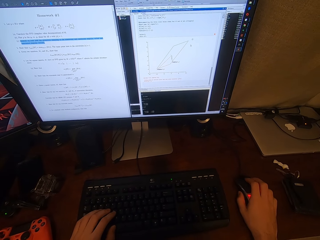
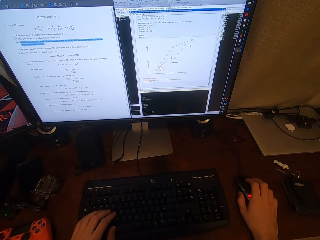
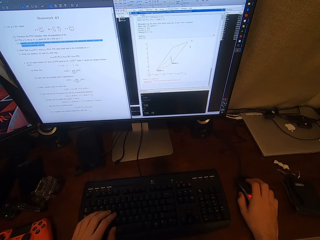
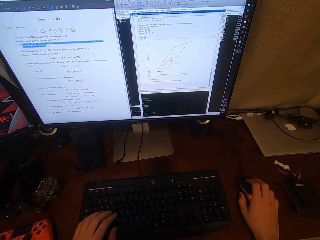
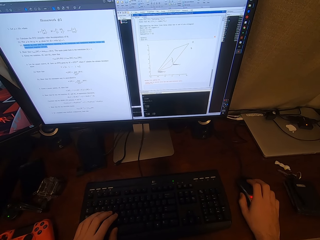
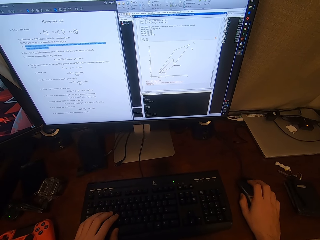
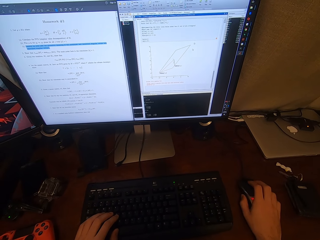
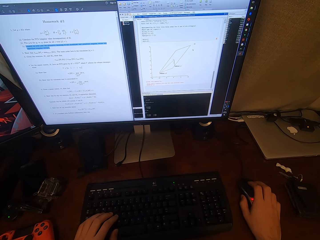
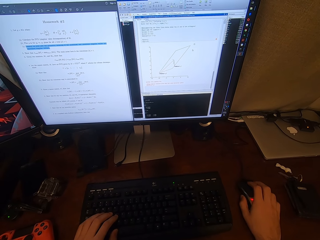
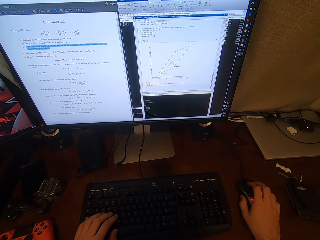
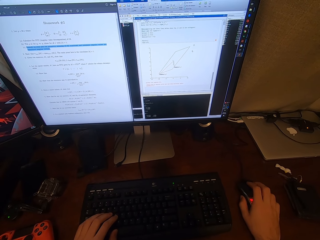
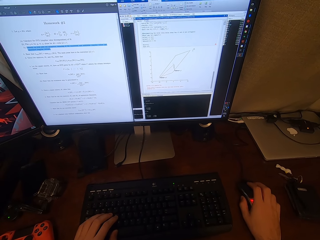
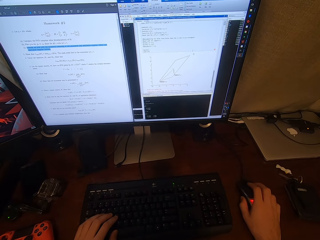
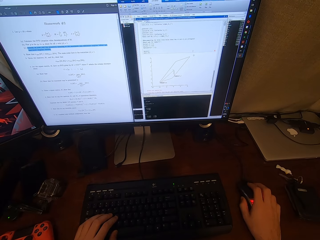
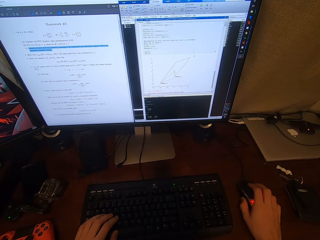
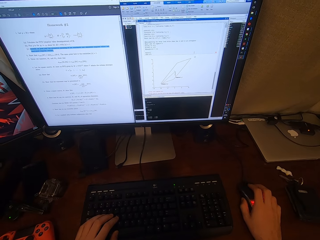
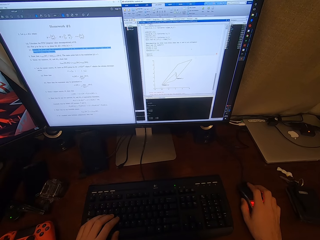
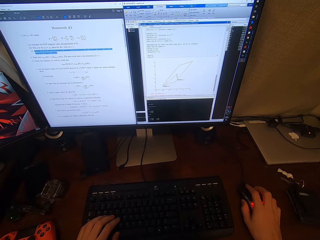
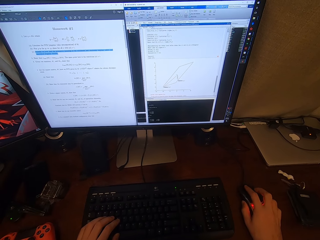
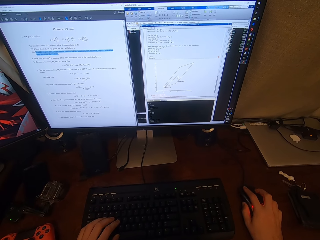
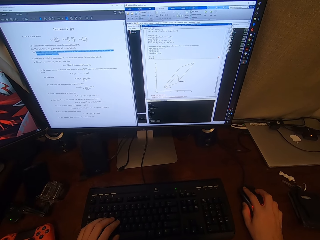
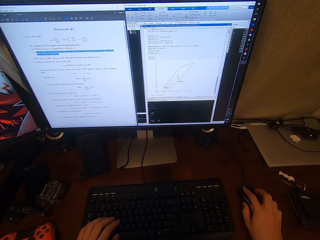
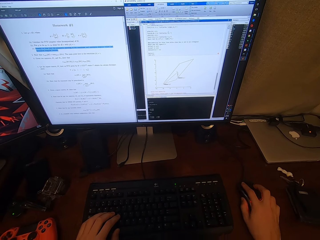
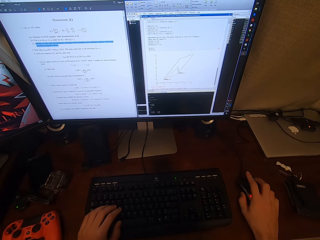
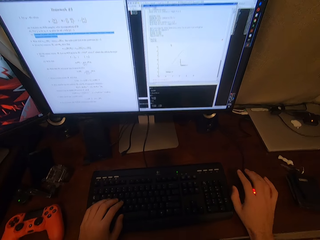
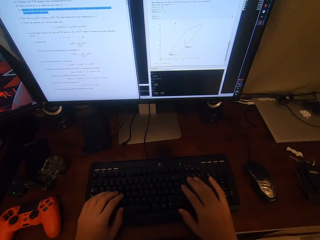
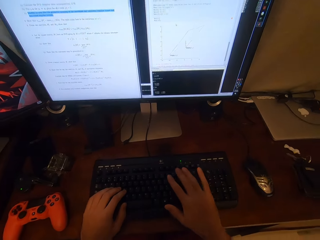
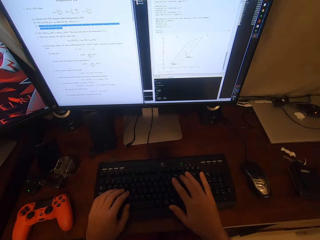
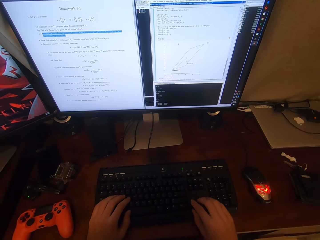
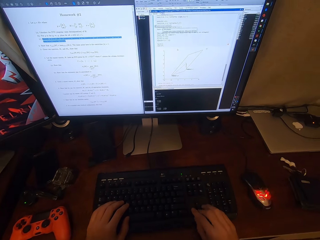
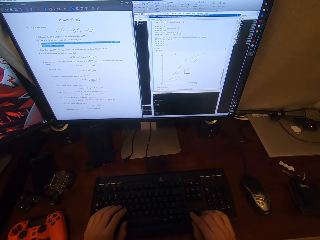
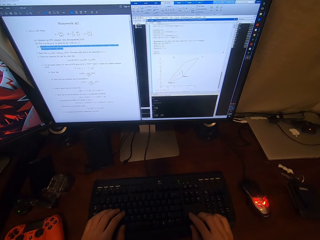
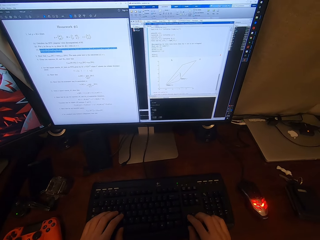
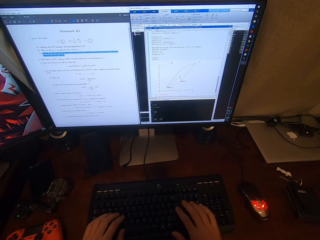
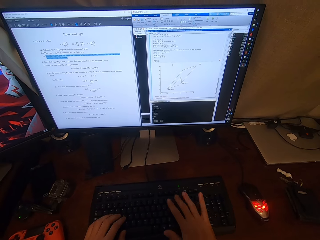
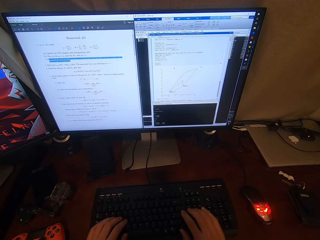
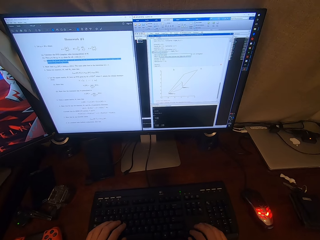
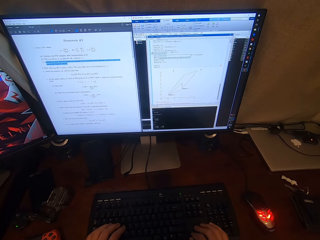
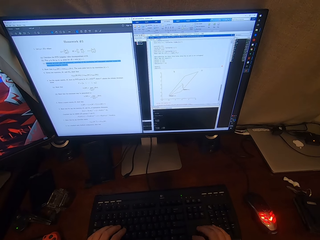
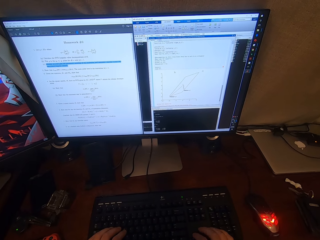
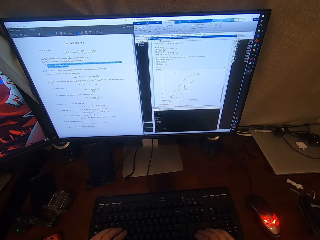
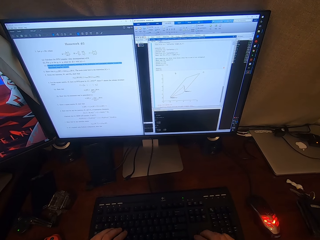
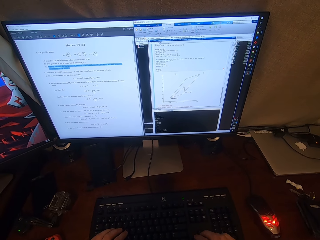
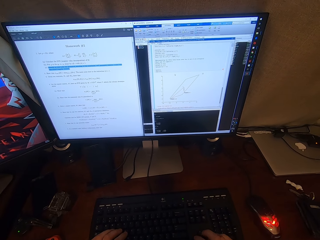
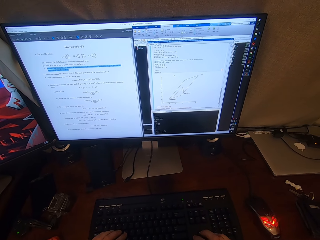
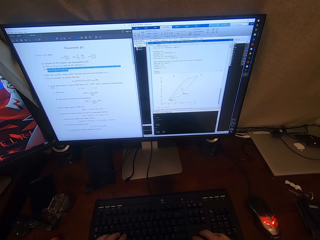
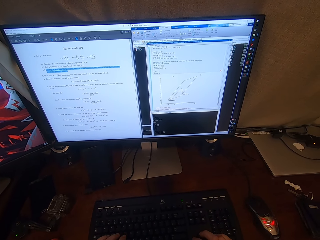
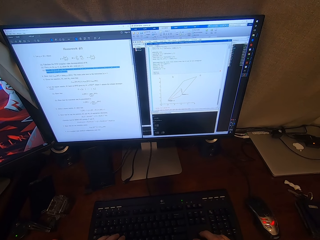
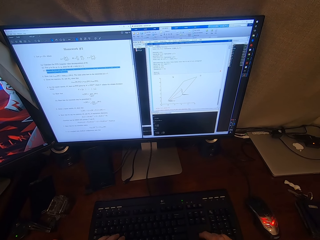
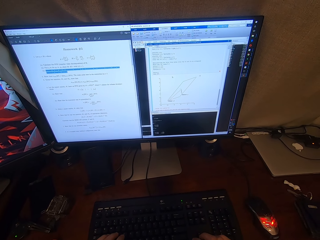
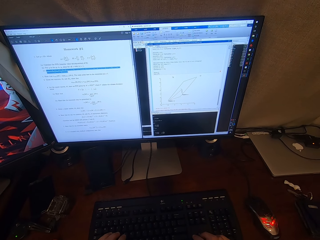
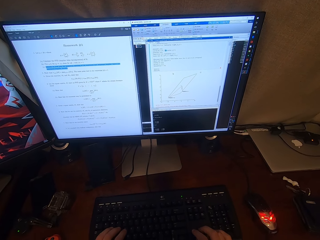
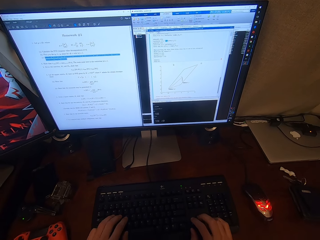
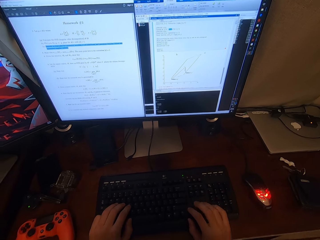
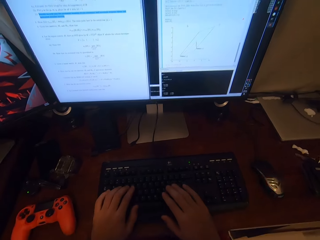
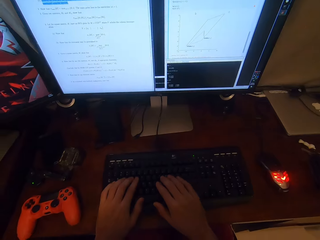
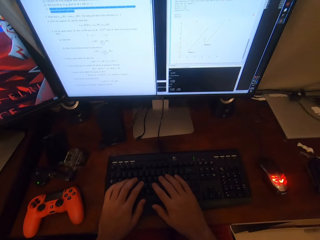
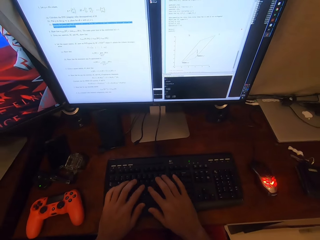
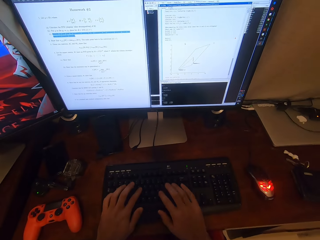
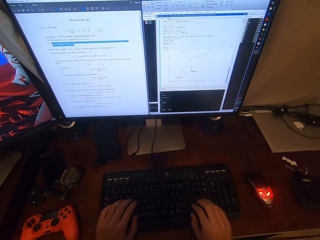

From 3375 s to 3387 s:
The camera wearer types on a computer.

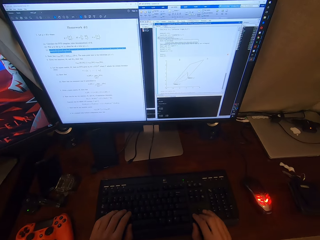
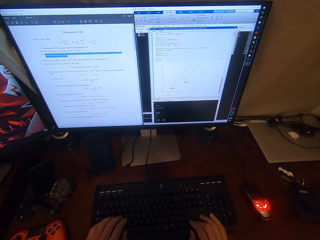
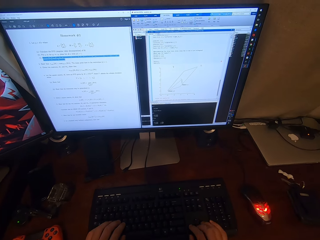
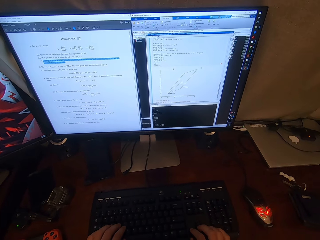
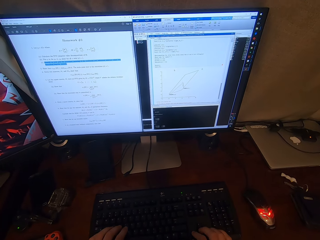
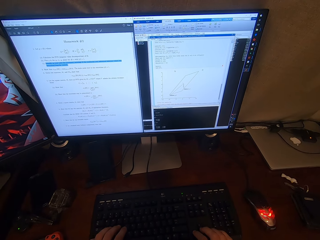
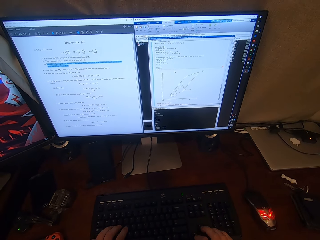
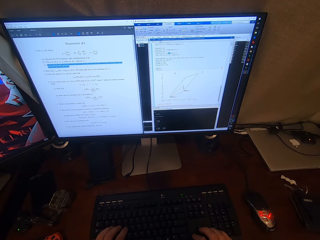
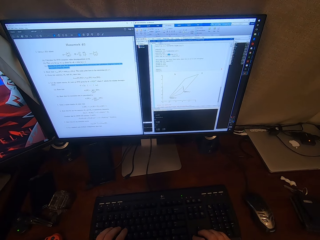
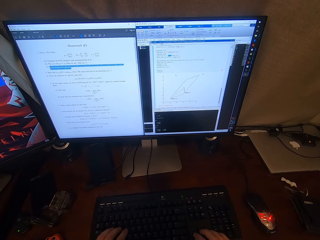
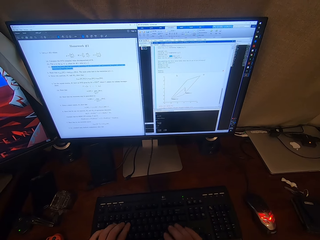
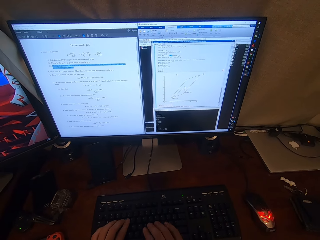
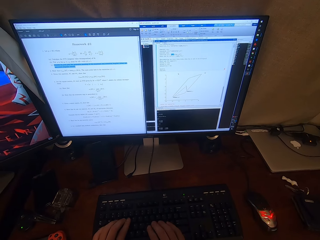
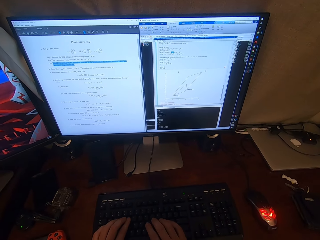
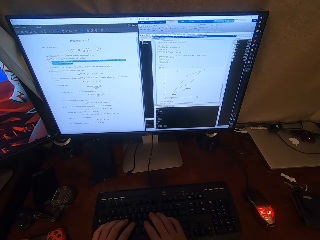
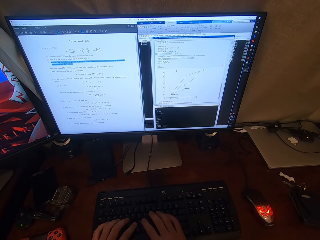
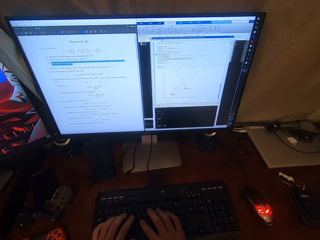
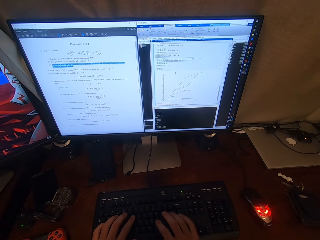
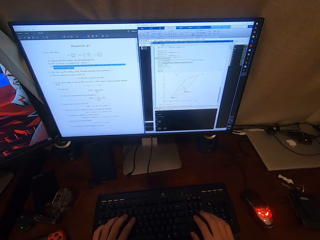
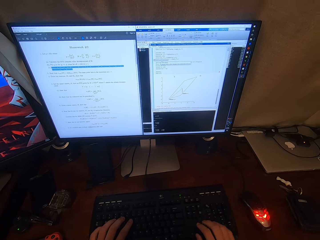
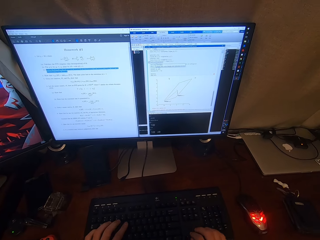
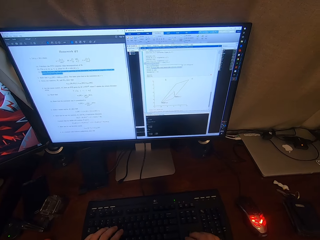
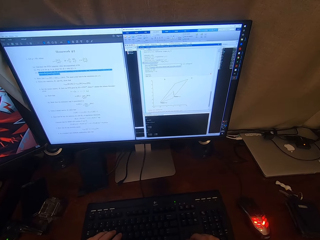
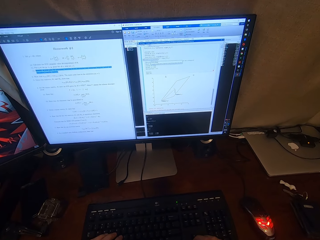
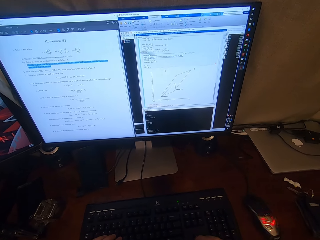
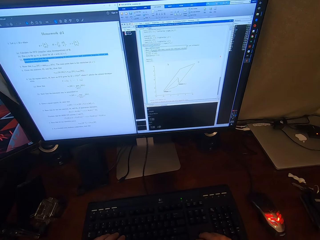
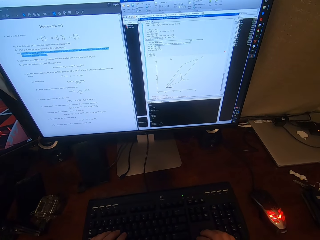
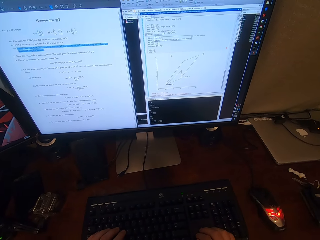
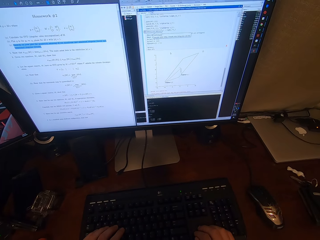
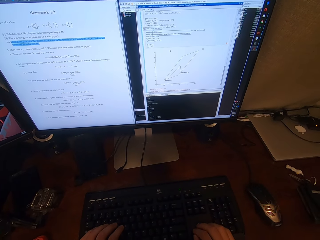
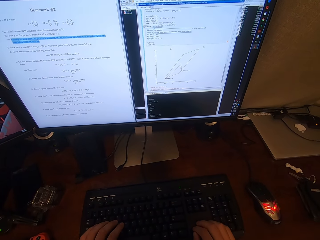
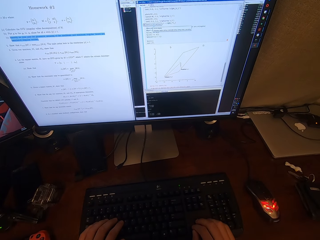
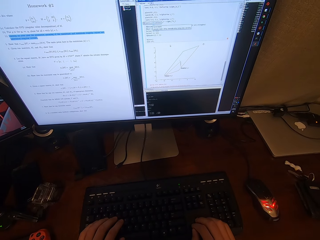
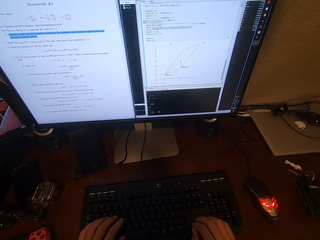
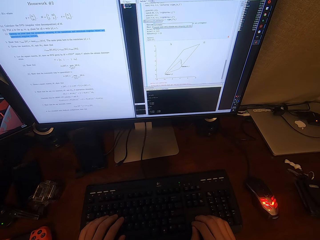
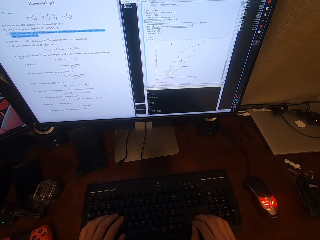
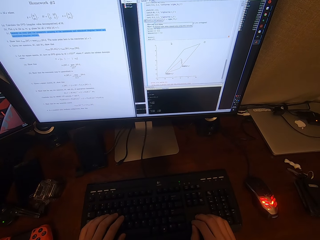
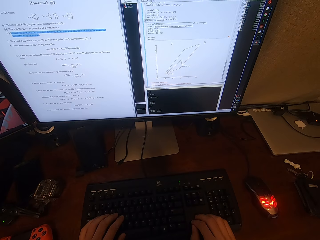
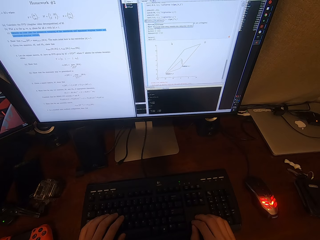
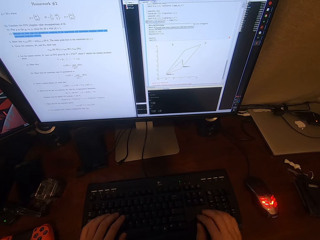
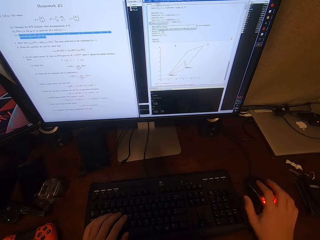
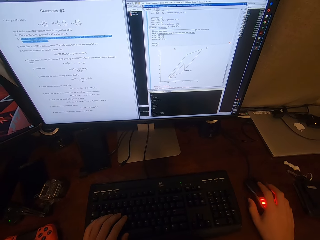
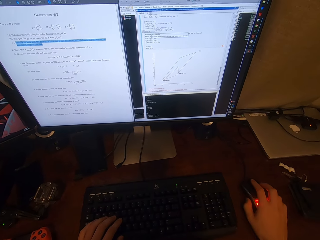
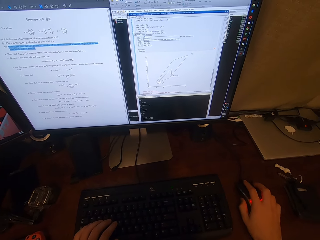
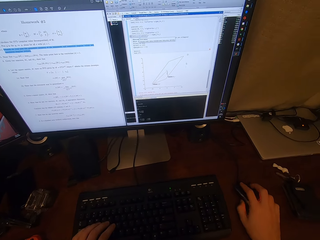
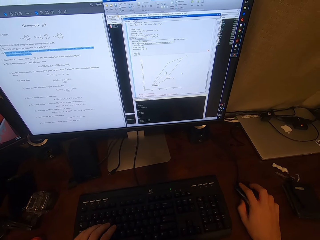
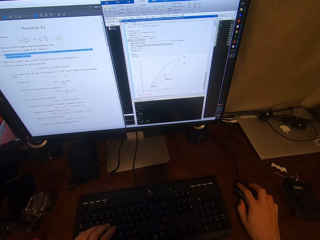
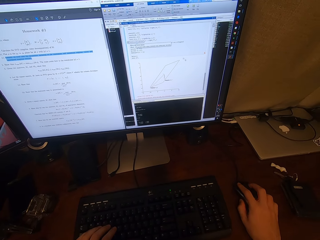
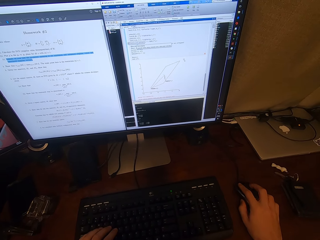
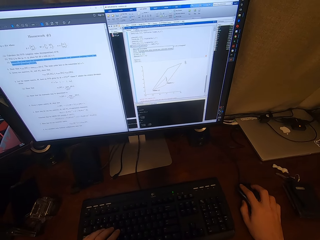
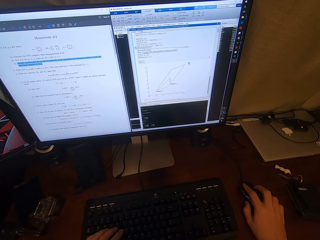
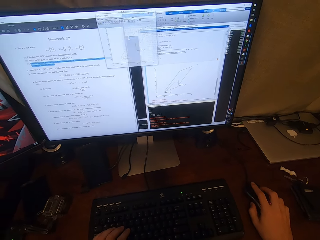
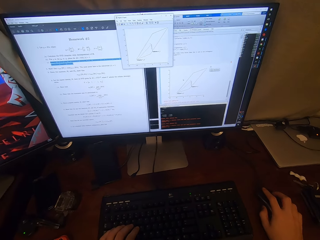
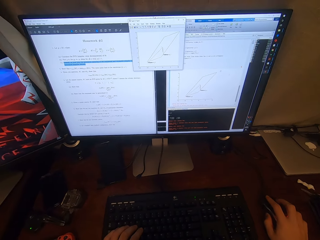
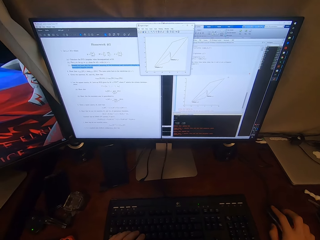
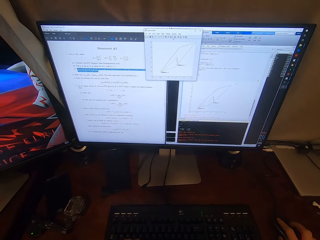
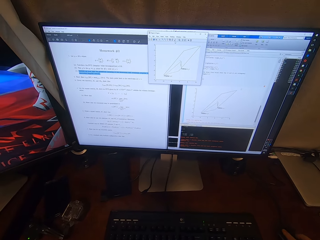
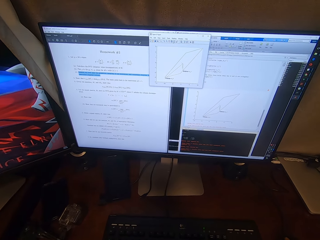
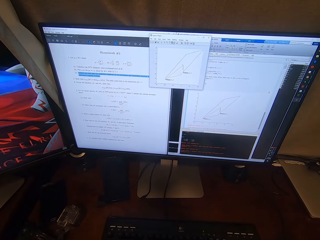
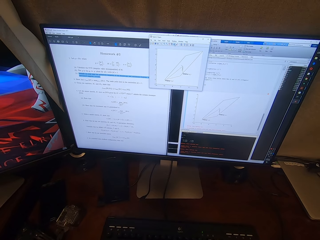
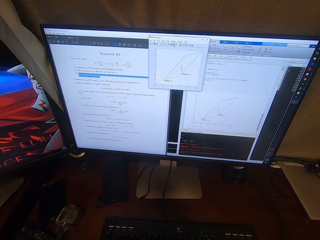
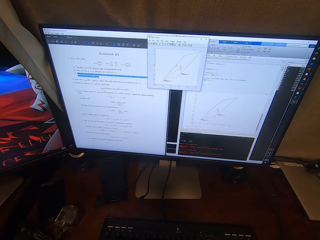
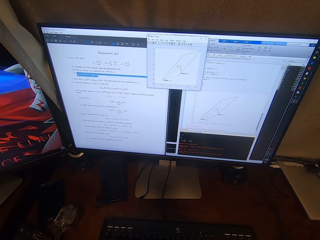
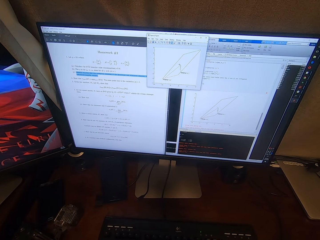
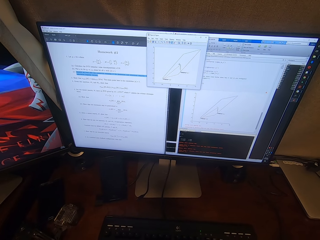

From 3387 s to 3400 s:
The camera wearer stops typing. They operate the computer with a mouse. They browse on the computer.
